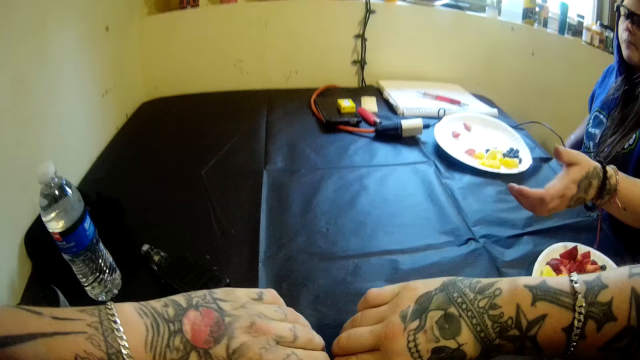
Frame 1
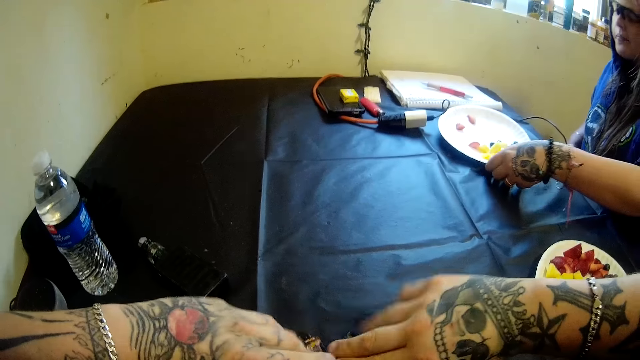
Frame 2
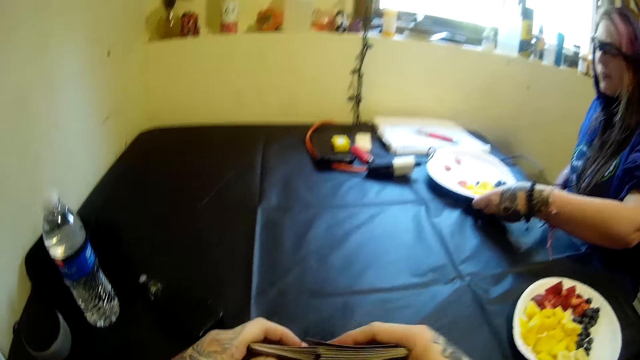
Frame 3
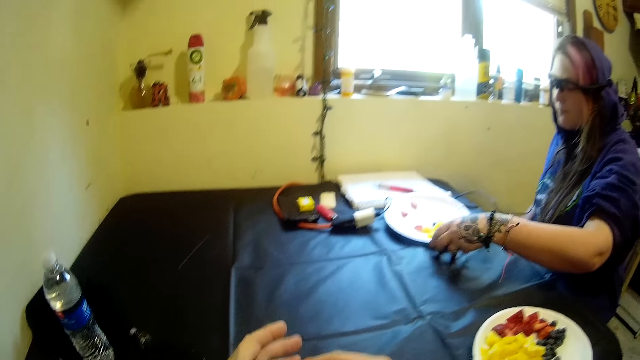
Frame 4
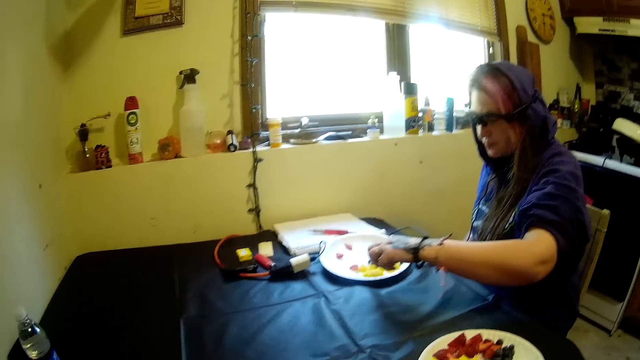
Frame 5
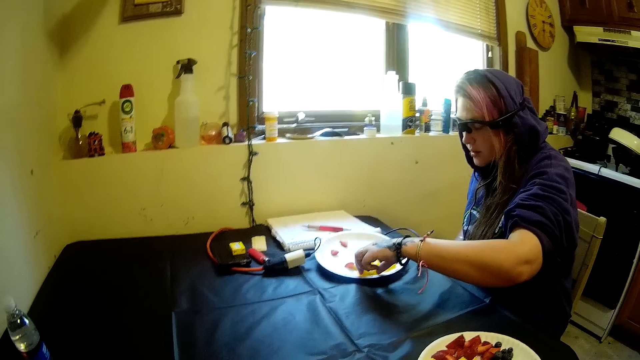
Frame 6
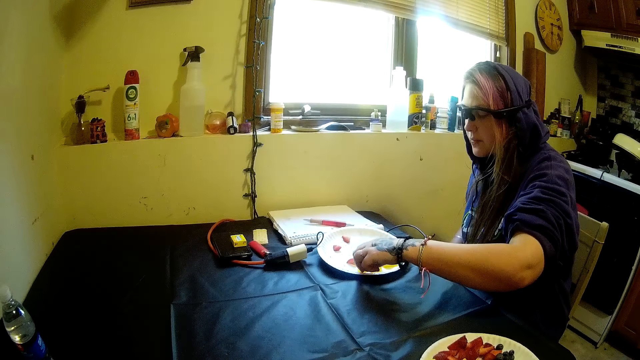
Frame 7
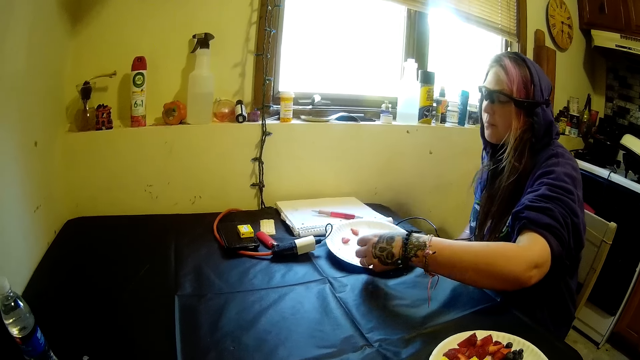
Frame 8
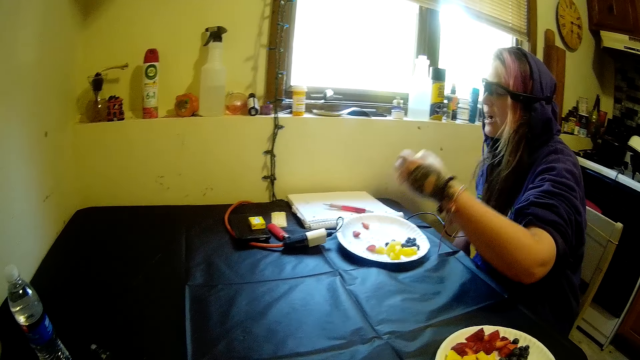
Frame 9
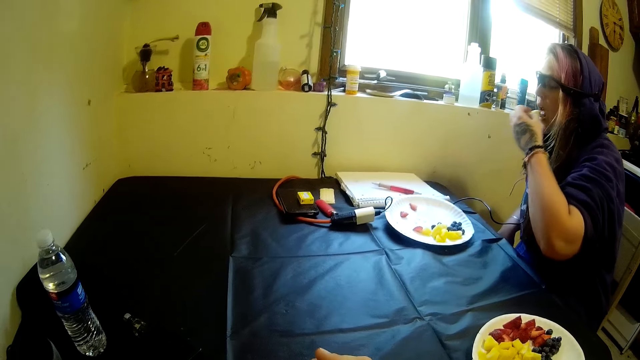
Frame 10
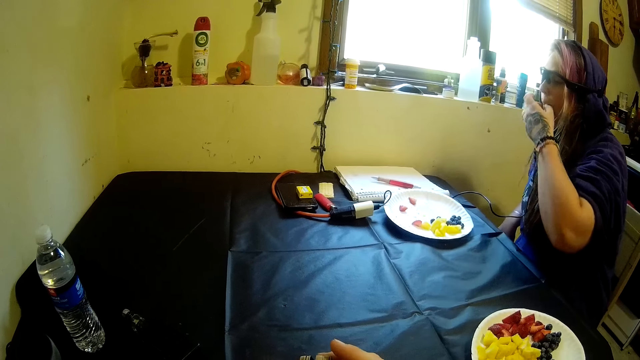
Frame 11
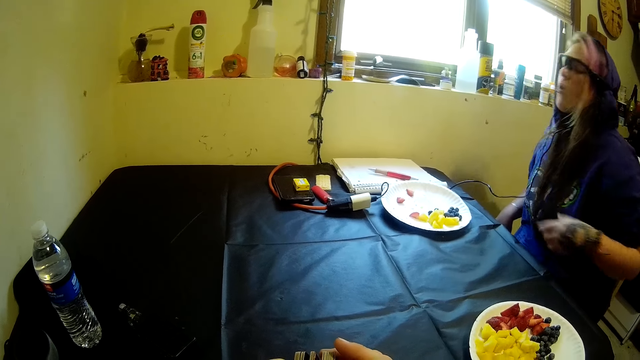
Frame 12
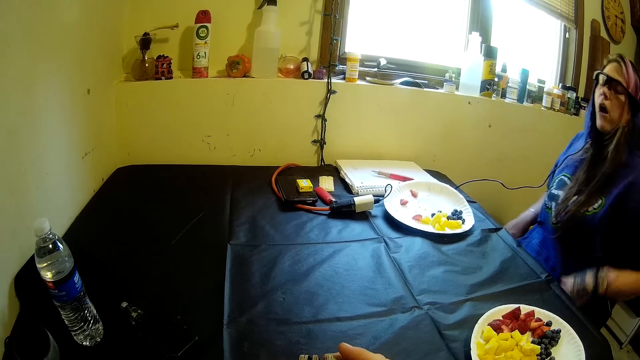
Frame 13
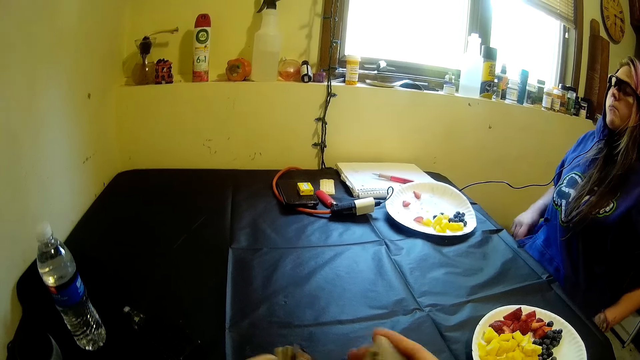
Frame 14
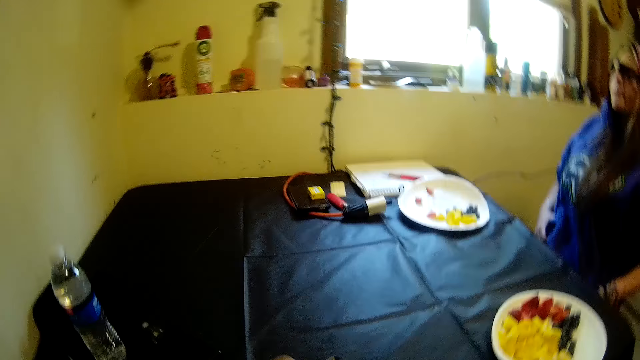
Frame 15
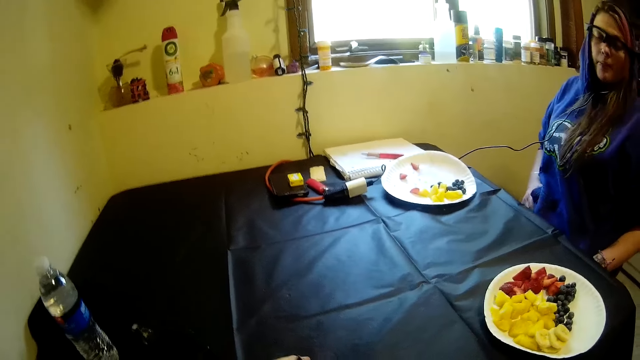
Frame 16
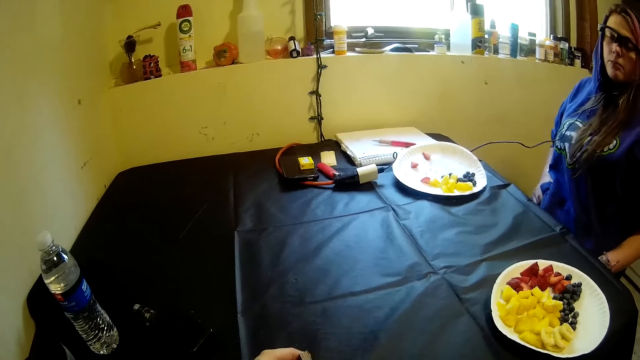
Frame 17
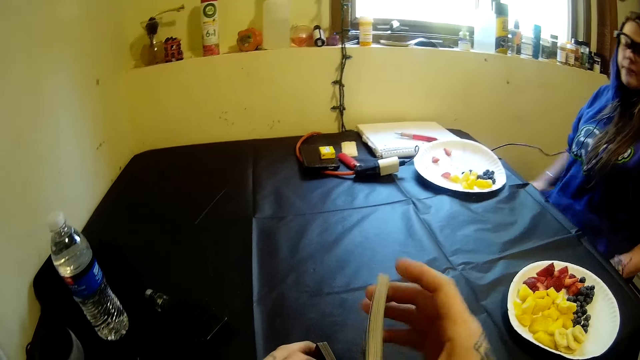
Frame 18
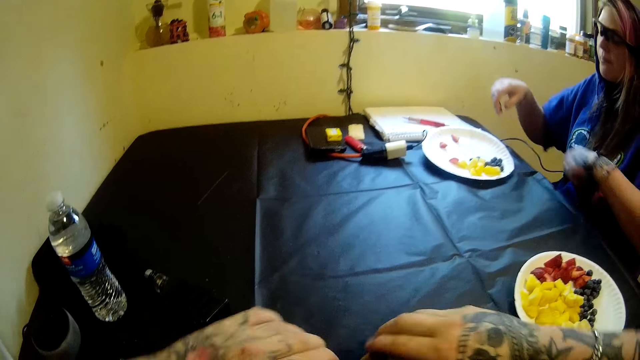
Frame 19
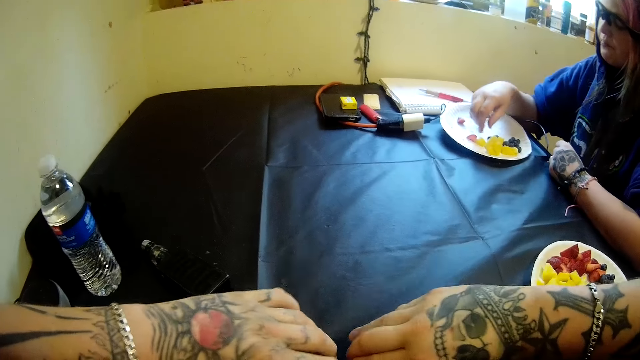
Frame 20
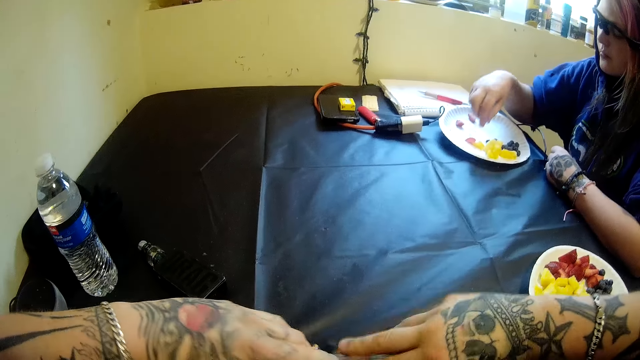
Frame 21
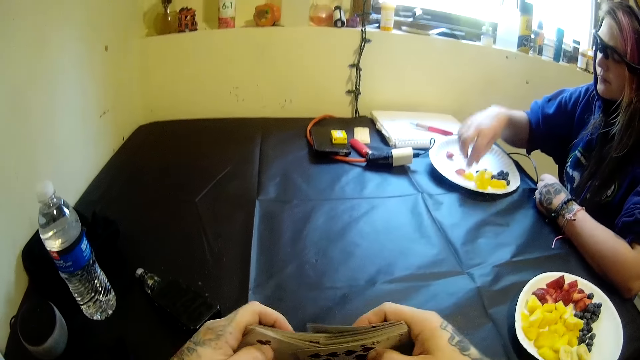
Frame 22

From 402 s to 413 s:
The camera wearer places solitaire cards on a table. A woman picks fruits. The woman eats the fruits. The camera wearer shuffles the cards in his hands. He places the solitaire cards on the table.

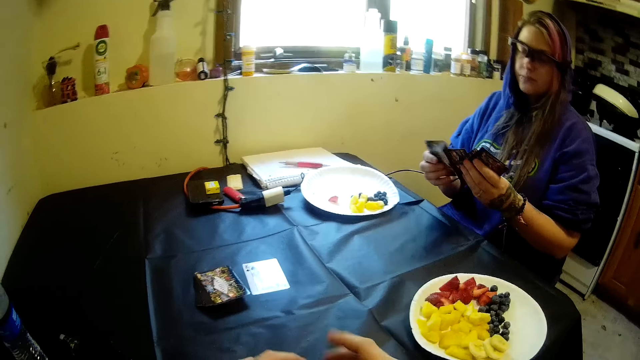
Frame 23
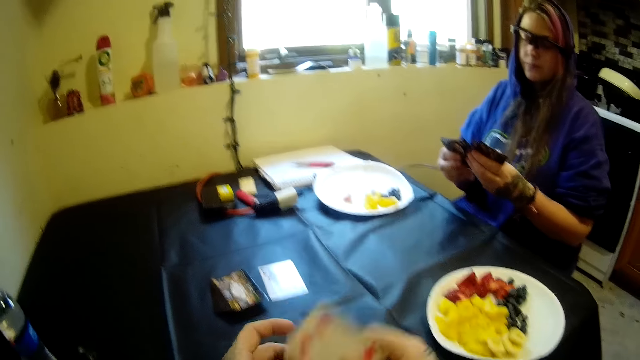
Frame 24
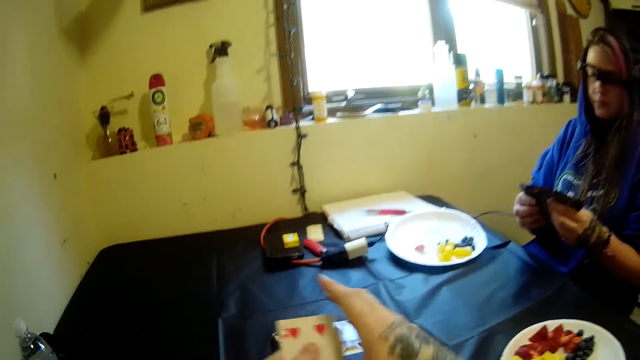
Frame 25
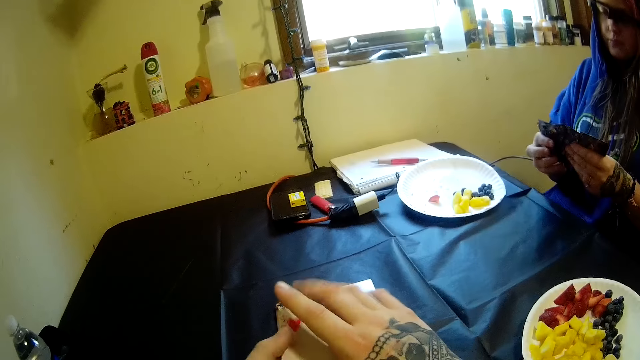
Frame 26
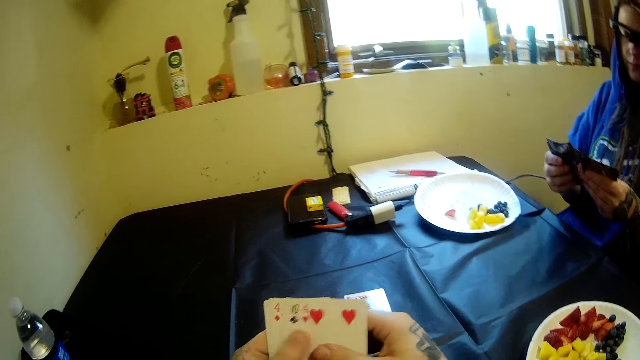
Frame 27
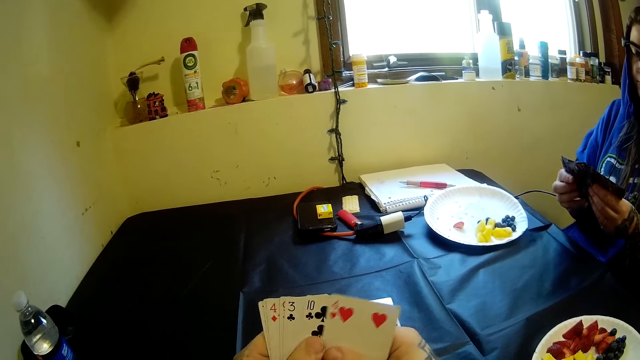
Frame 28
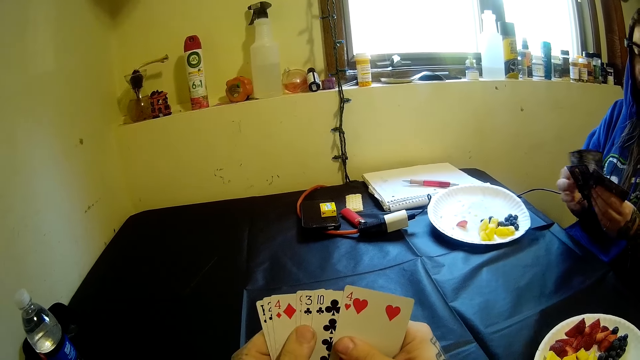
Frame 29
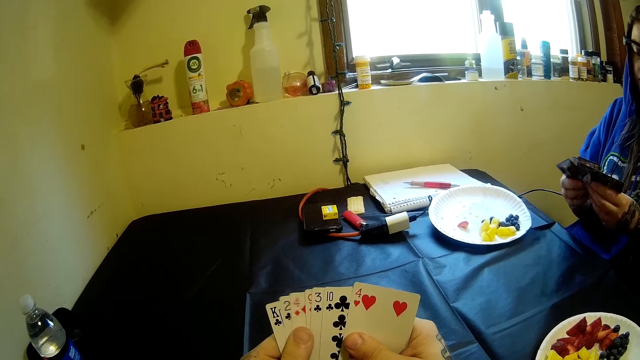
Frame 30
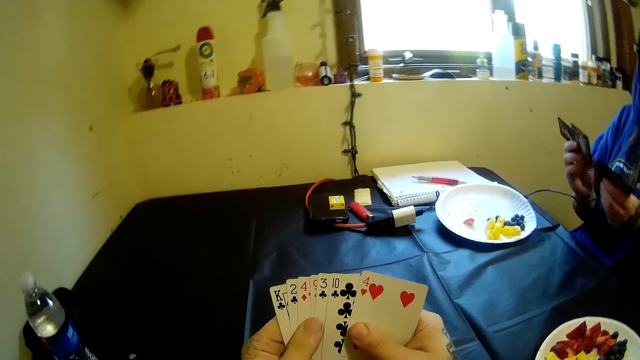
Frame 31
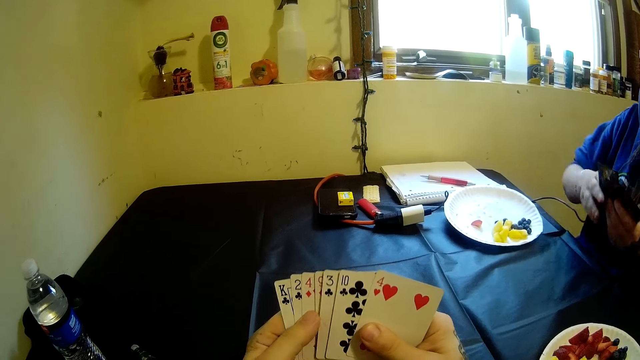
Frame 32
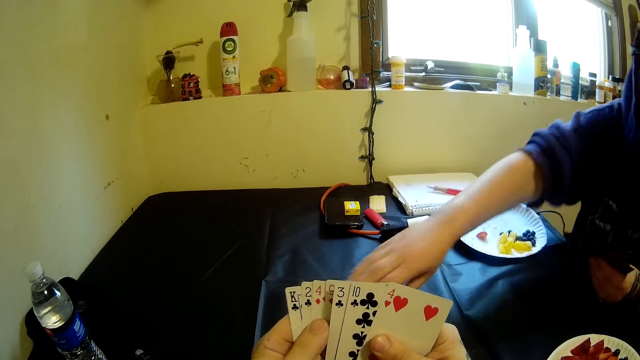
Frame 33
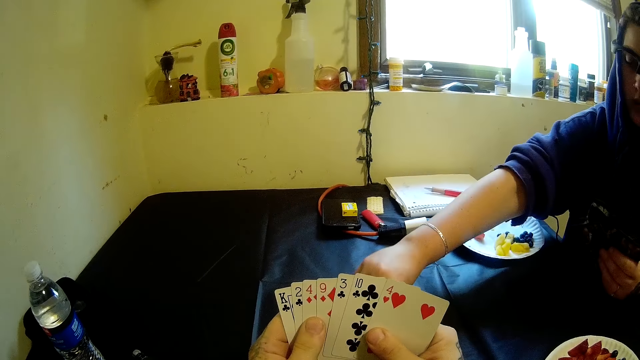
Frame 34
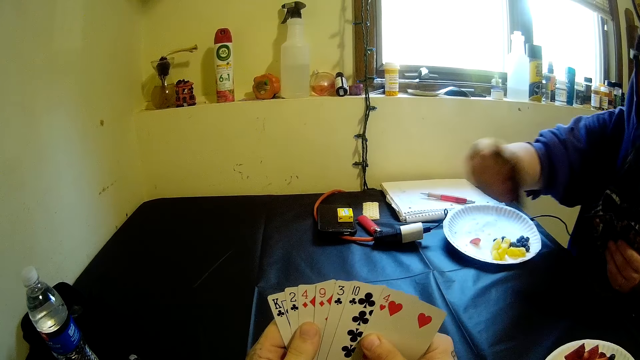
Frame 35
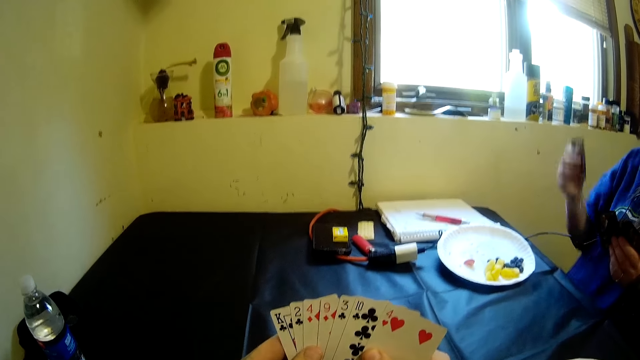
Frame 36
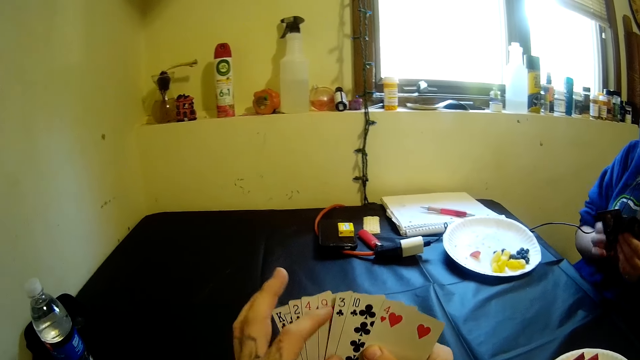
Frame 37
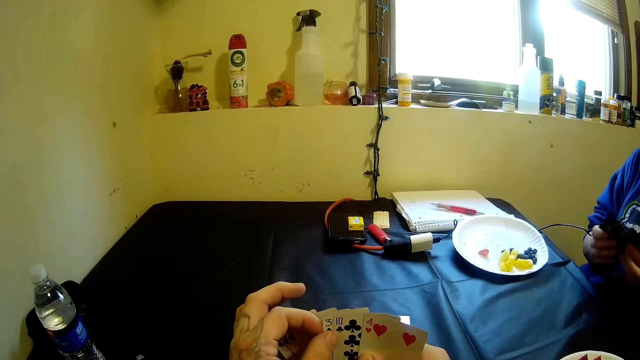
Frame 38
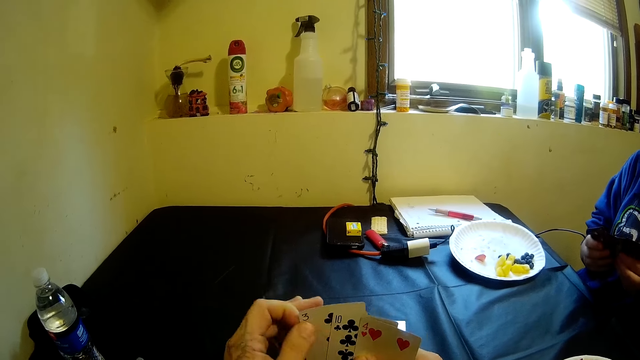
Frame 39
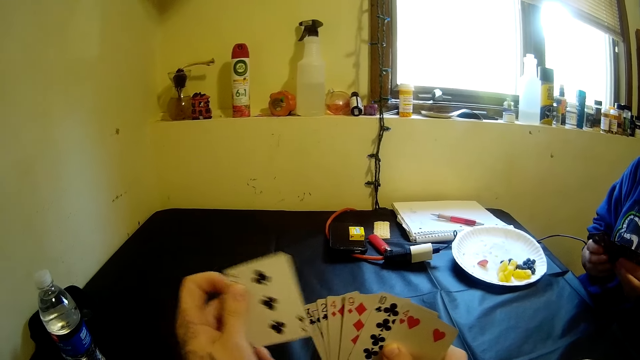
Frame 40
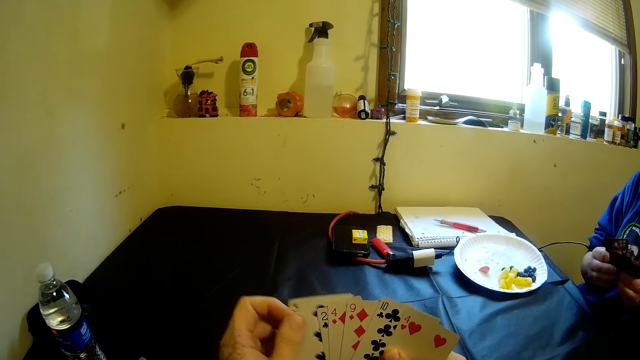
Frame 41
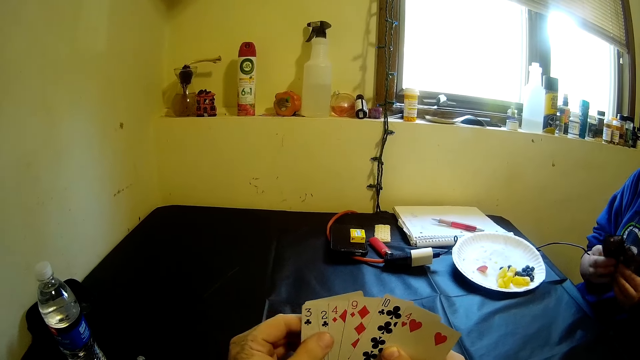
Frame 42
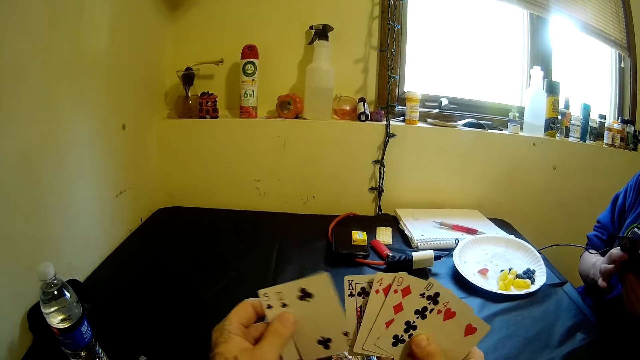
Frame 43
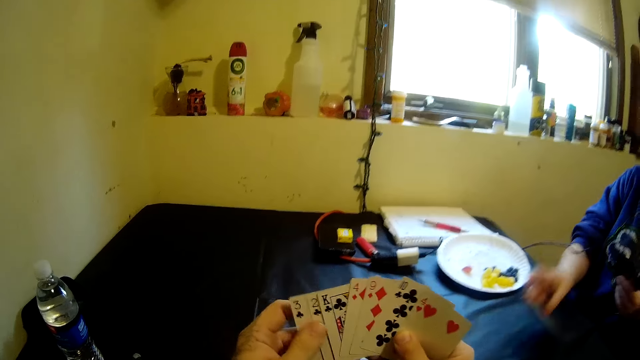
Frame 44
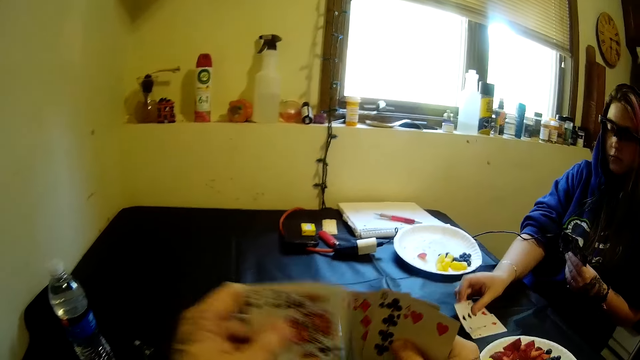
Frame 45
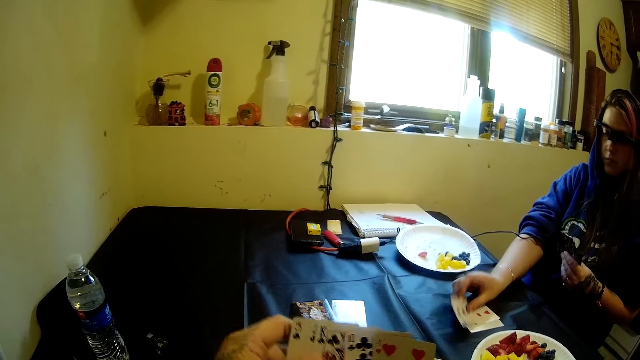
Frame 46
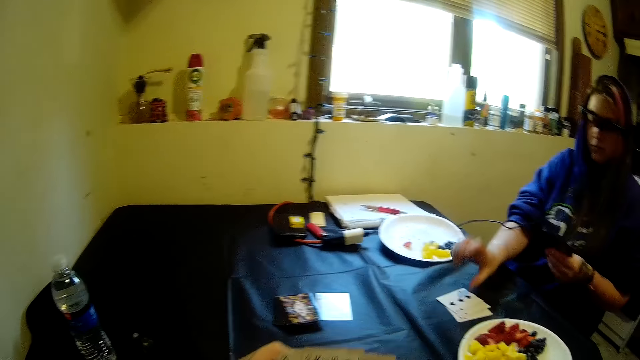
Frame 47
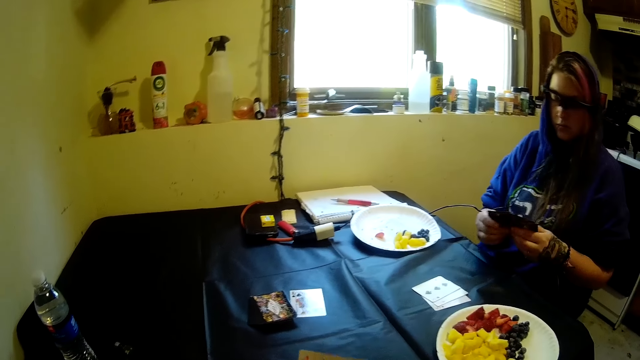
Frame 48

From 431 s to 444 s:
A woman spreads cards. The camera wearer touches the cards. The woman picks a solitaire card from the table with her right hand. The camera wearer moves the cards in his hands. The woman drops the solitaire cards on the table with her right hand.
